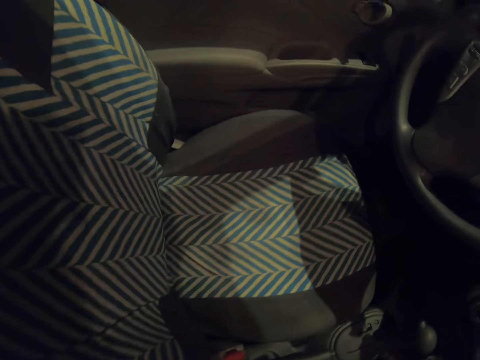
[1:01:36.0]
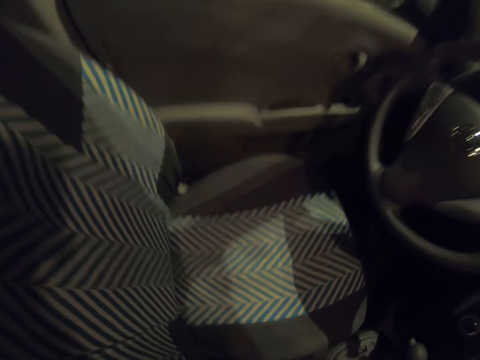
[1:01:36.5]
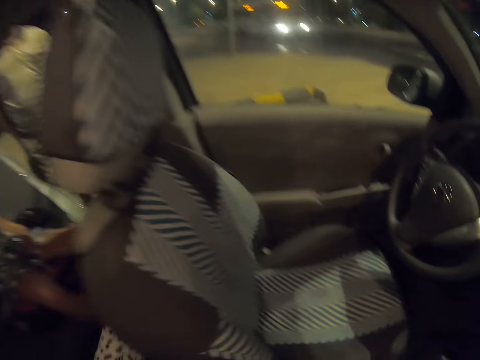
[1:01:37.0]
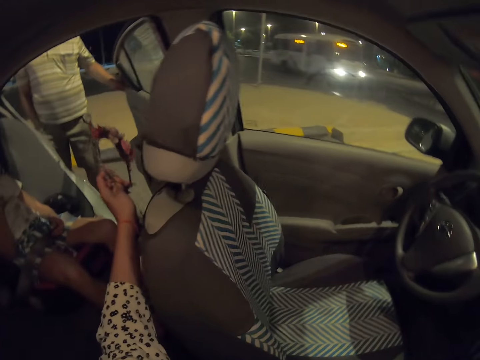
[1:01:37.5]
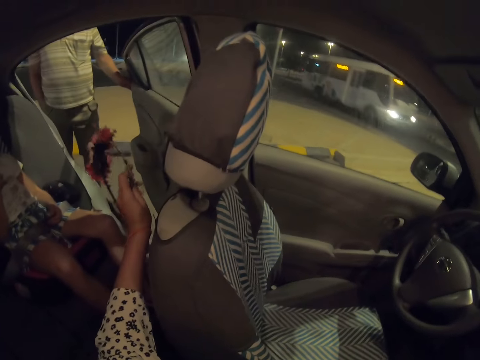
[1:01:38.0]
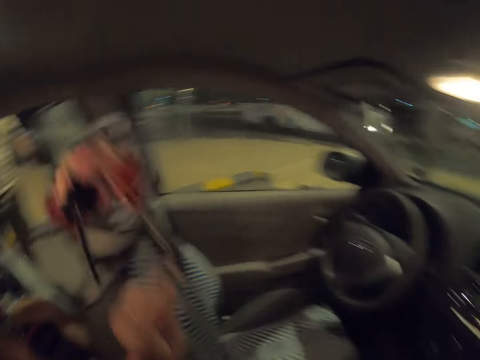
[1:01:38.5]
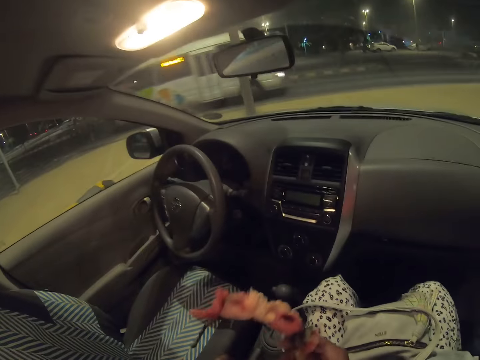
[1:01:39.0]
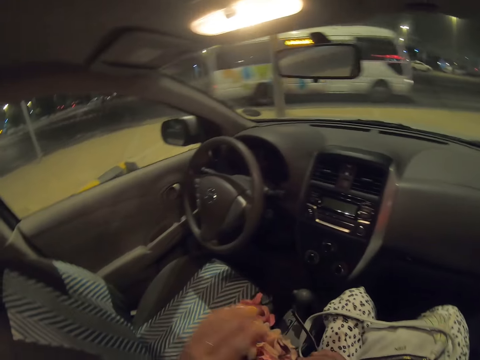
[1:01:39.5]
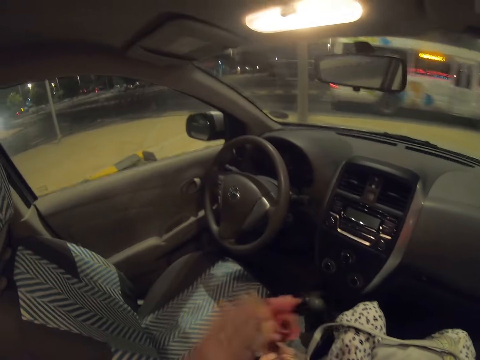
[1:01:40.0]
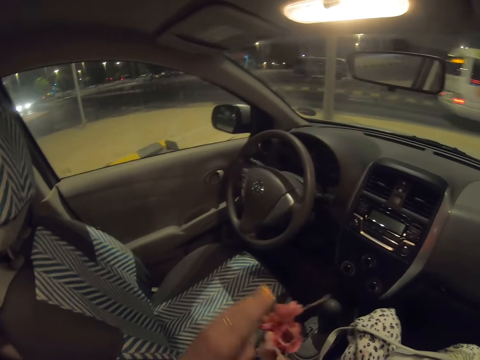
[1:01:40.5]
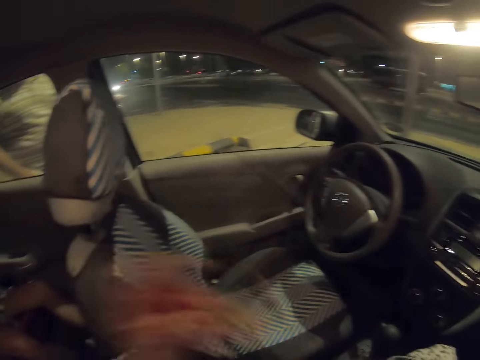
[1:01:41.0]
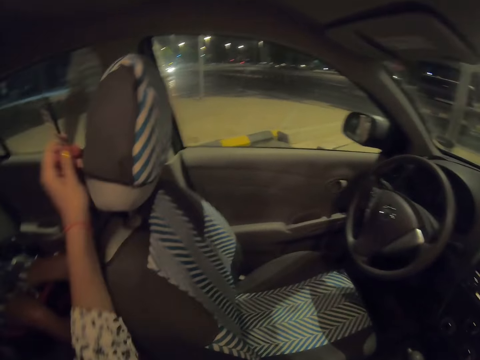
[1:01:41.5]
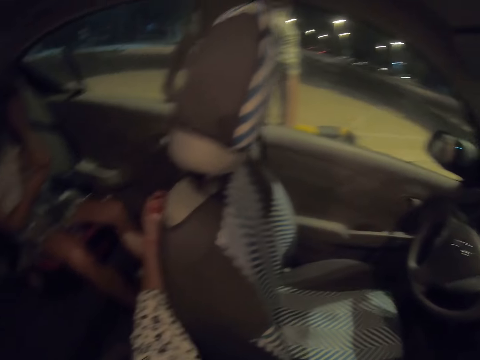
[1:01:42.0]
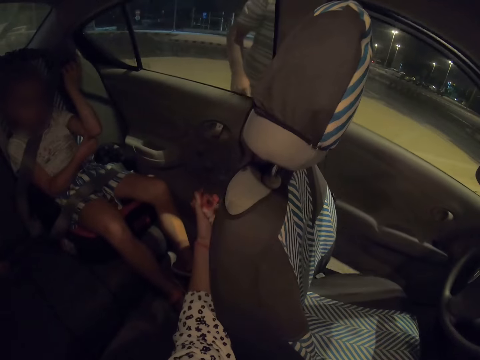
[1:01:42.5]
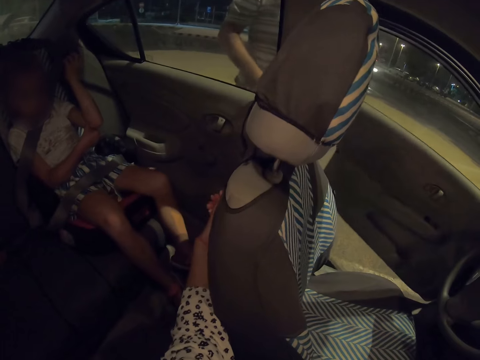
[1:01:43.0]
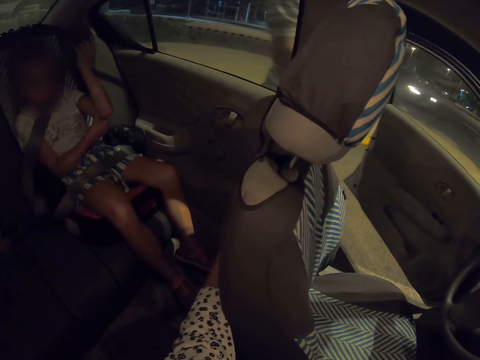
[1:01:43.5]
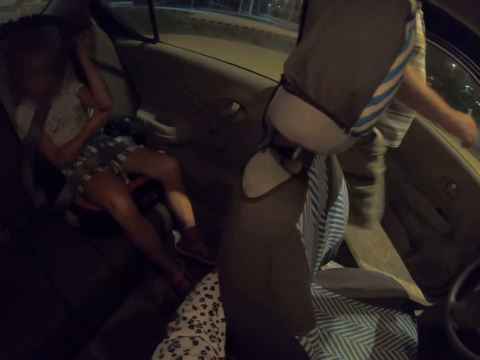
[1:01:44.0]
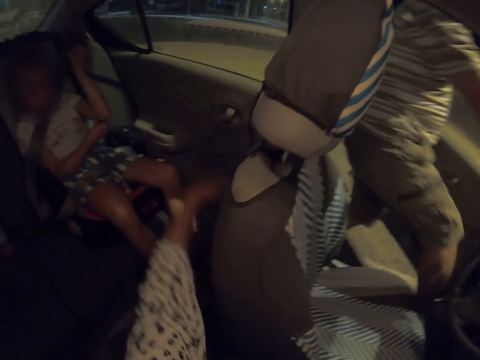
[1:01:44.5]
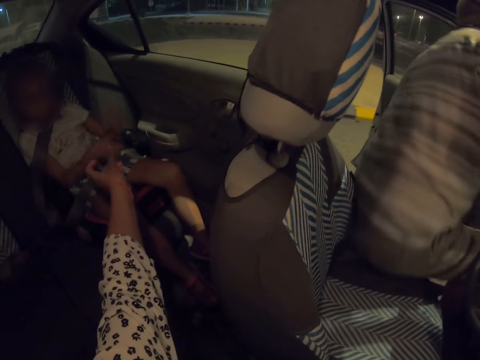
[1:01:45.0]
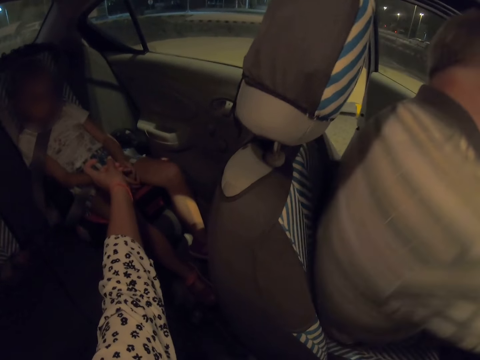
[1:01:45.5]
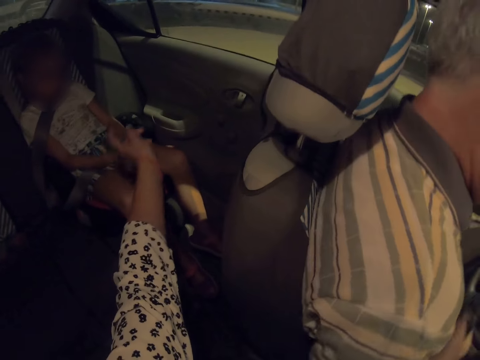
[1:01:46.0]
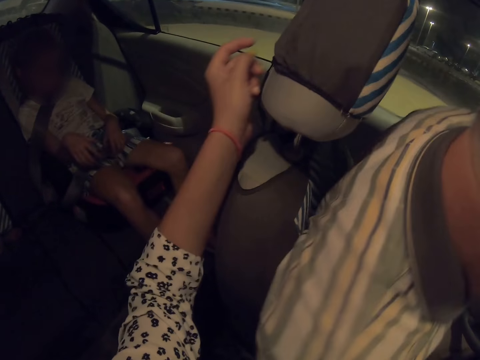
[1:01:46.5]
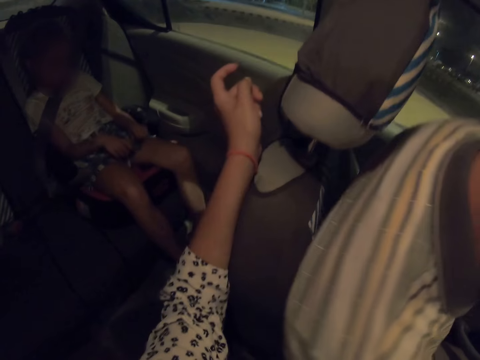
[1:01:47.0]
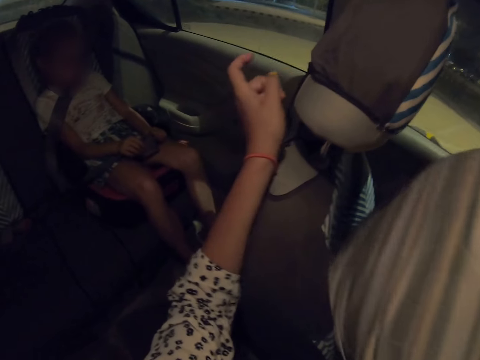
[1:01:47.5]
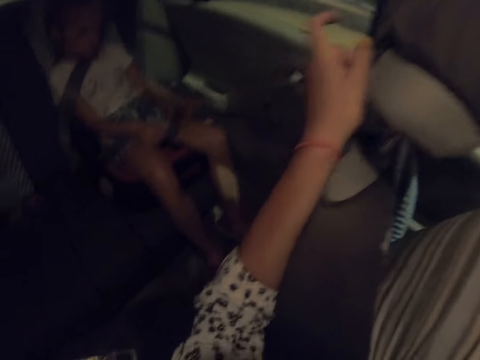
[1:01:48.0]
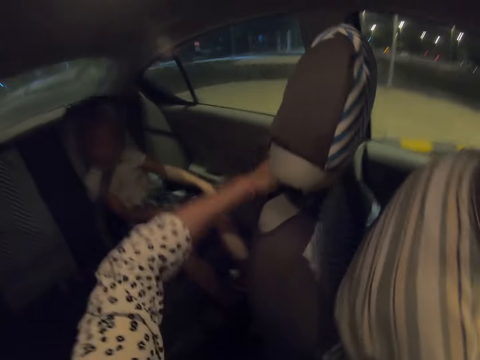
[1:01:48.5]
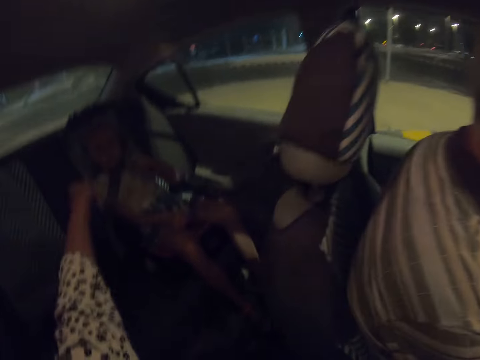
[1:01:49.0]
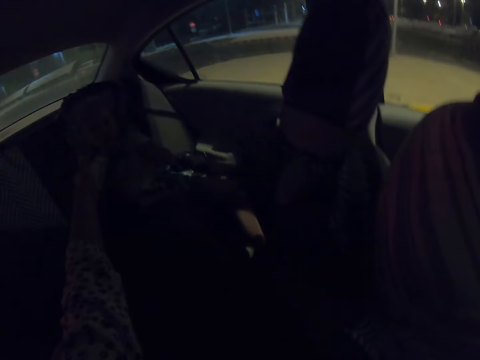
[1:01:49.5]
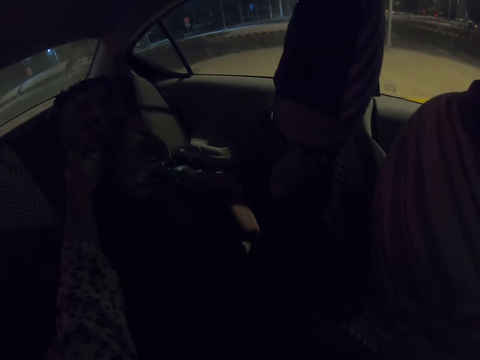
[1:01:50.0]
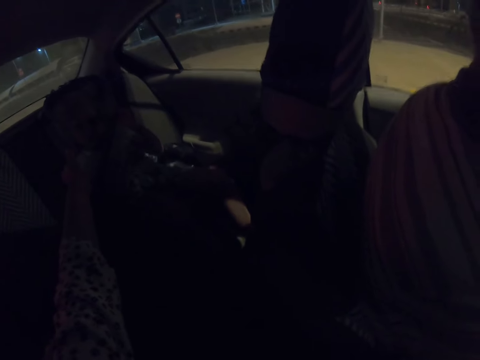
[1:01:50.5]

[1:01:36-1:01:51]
The camera wearer tries to give a man the flower. They wipe the headband. They drop the headband. The man opens the car door. The camera wearer puts the flower inside the back bag of the driver's seat. The man sits in the car. The man enters the driver's seat. The man closes the car door. The camera wearer looks around the car.

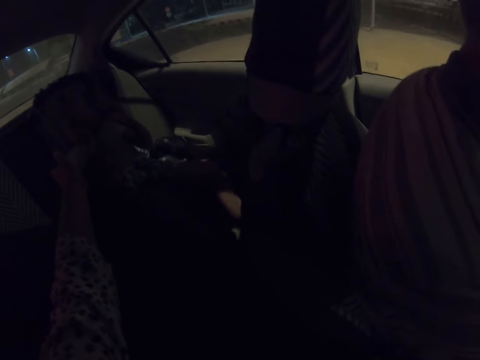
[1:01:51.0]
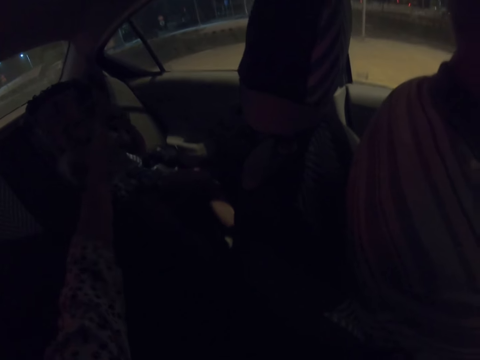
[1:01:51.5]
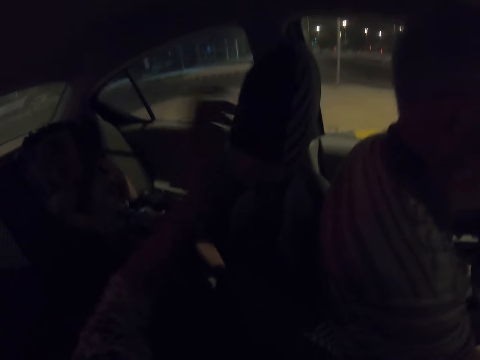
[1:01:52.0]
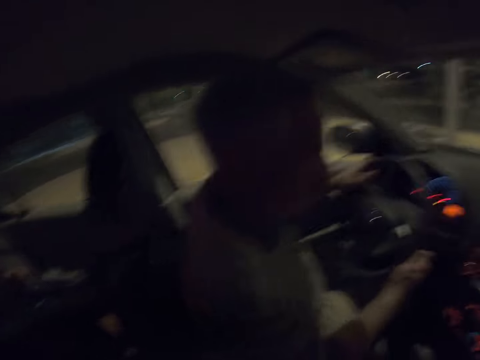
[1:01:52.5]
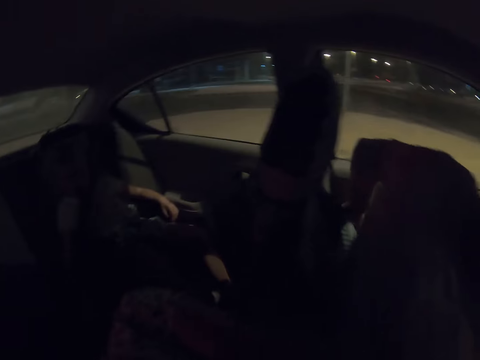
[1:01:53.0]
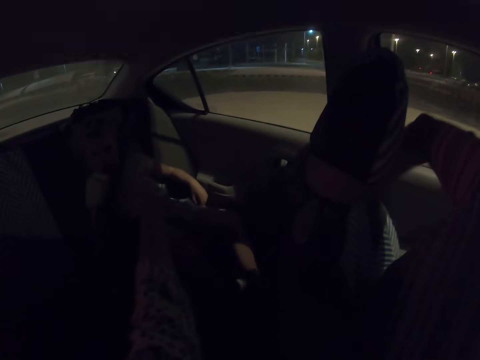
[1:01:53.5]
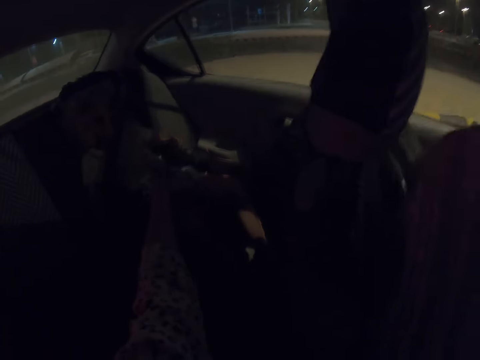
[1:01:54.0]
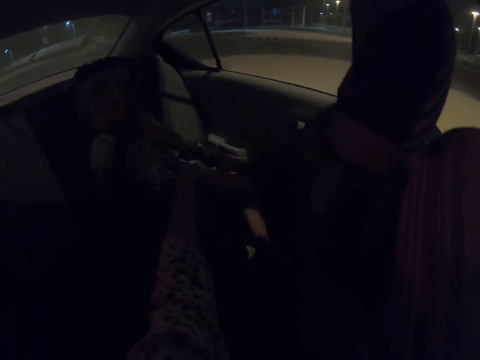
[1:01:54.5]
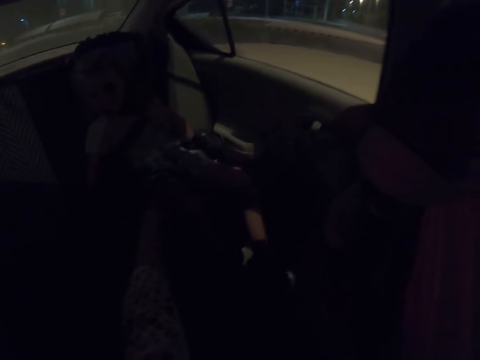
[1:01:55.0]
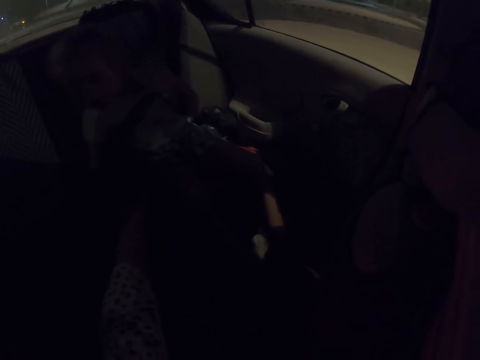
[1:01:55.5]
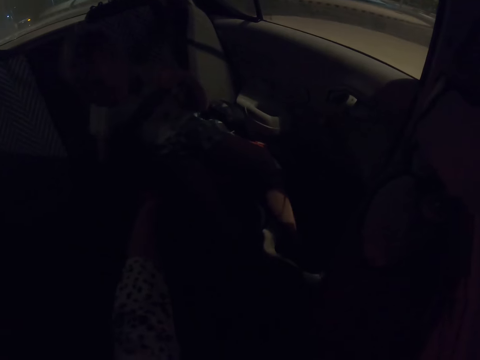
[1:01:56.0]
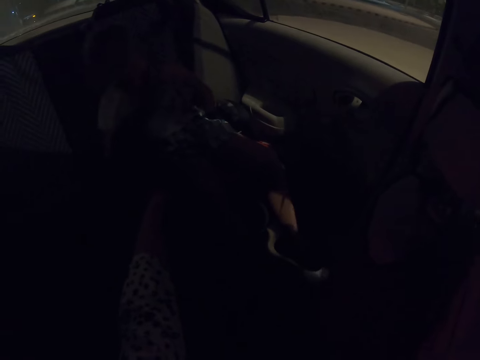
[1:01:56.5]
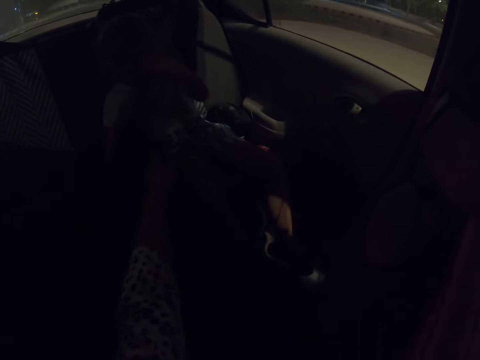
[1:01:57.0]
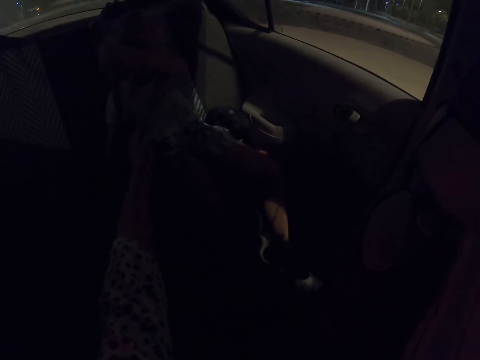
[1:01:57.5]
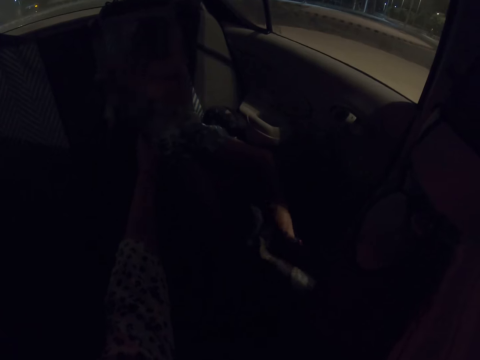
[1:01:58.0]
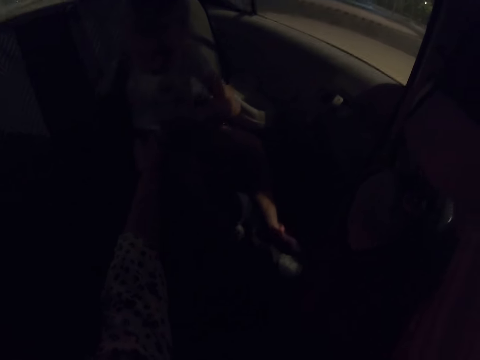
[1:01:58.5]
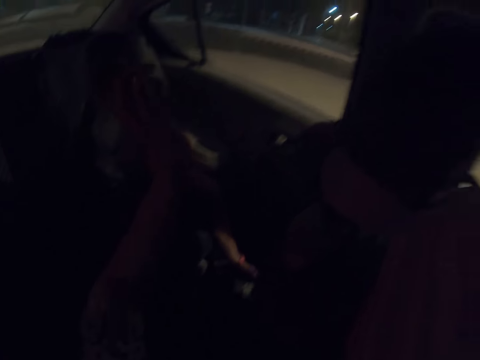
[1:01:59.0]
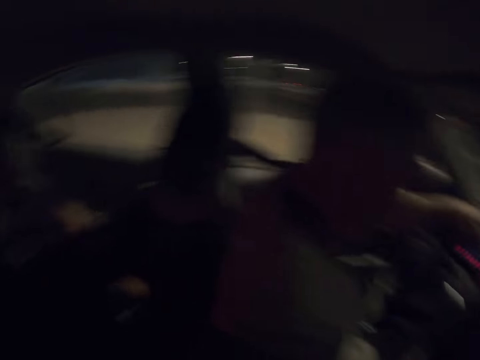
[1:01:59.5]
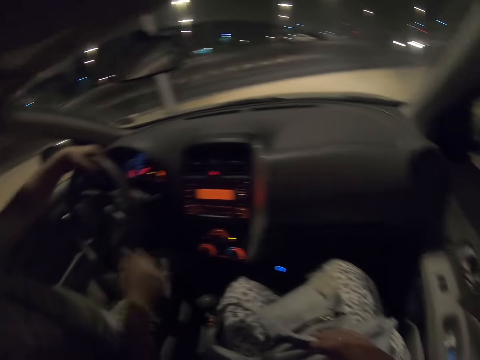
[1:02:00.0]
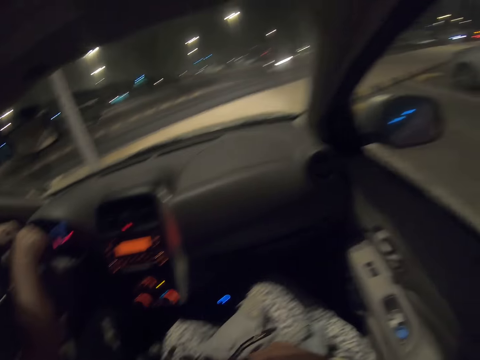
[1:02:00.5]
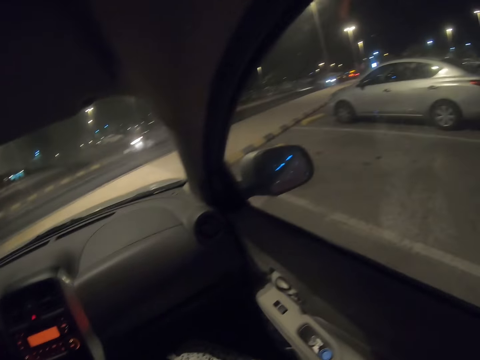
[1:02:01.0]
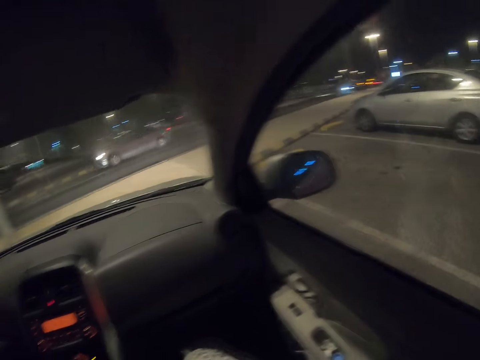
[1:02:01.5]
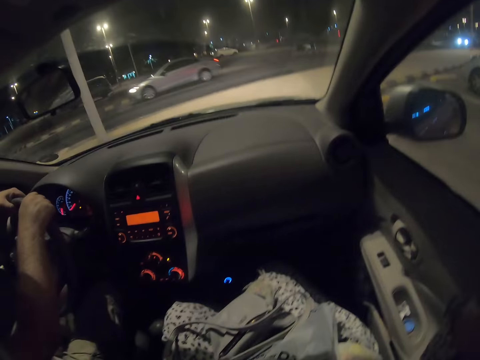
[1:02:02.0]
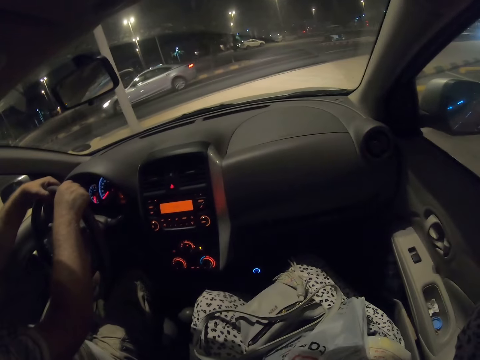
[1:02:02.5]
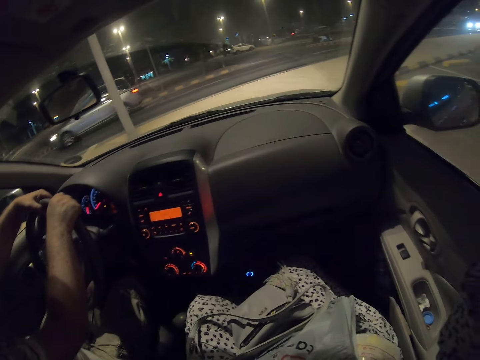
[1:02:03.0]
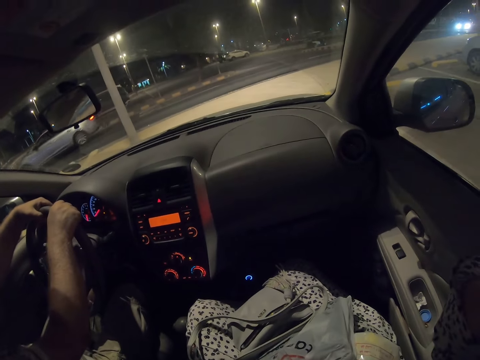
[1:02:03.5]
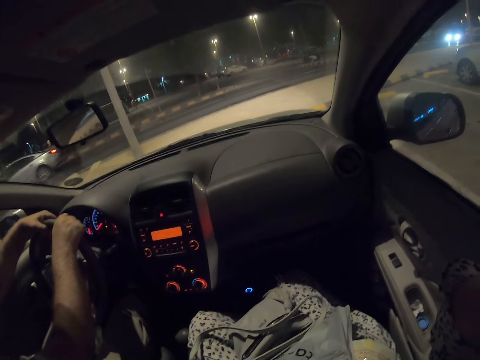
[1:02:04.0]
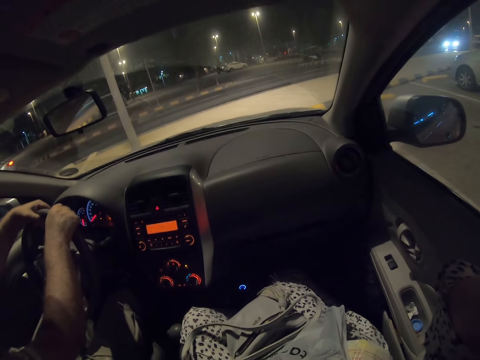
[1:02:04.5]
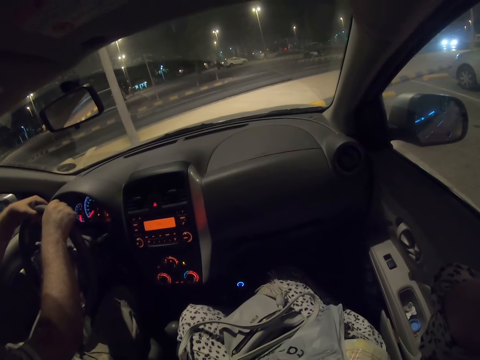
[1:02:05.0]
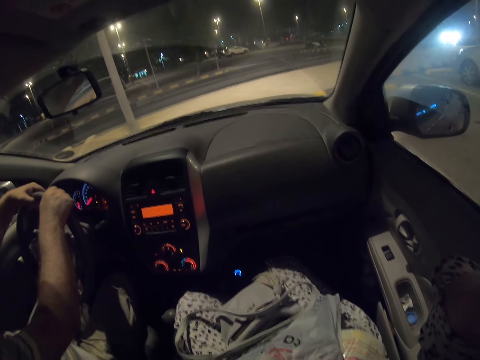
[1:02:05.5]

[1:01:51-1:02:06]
The camera wearer talks to a child. The child removes the seat belt. The child is adjusting the seat belt. The camera wearer looks around inside the car.
